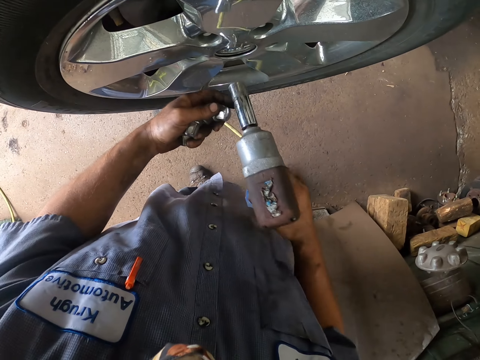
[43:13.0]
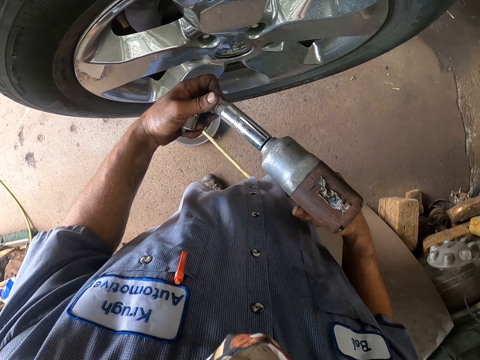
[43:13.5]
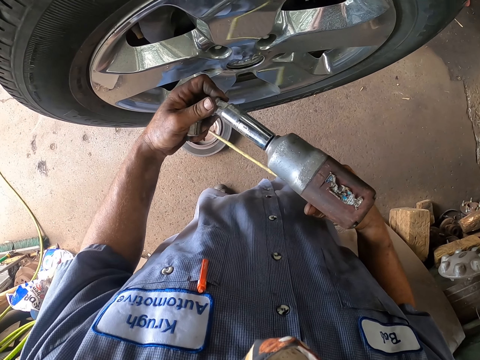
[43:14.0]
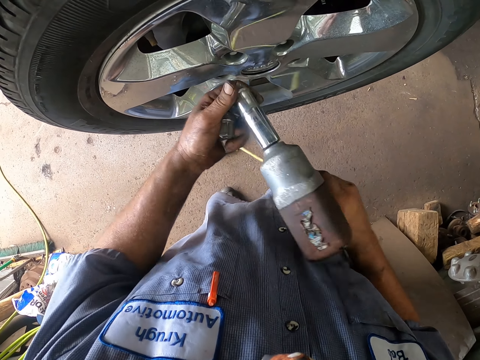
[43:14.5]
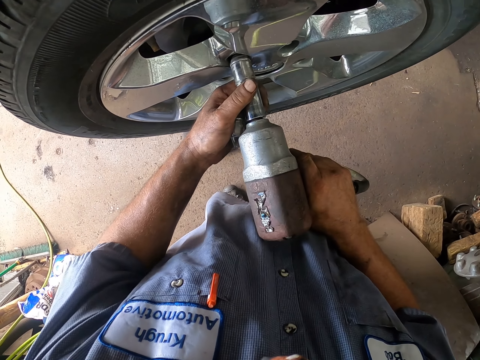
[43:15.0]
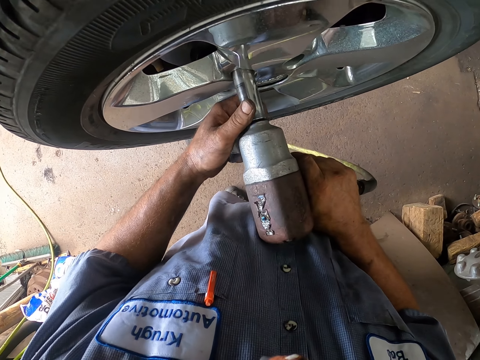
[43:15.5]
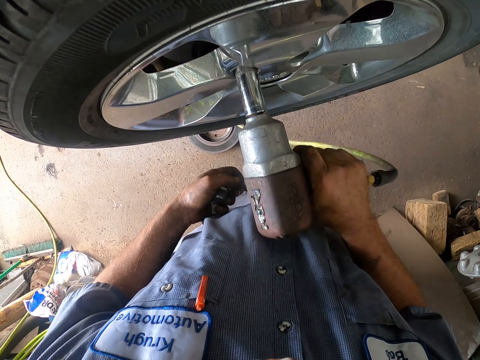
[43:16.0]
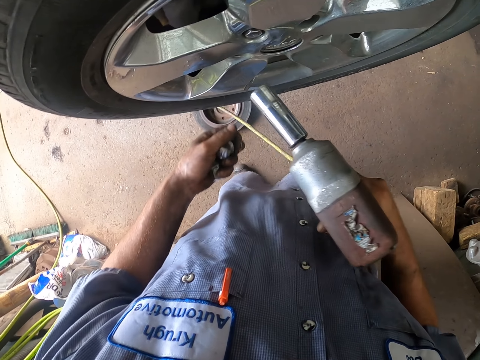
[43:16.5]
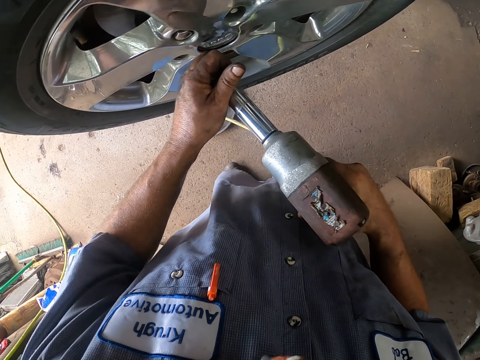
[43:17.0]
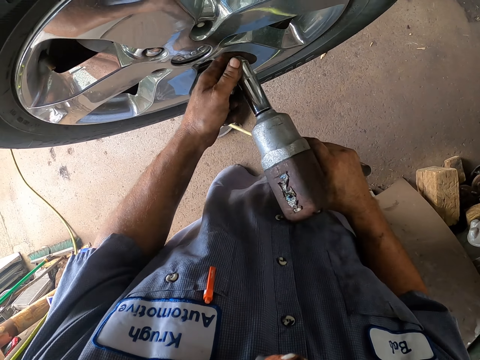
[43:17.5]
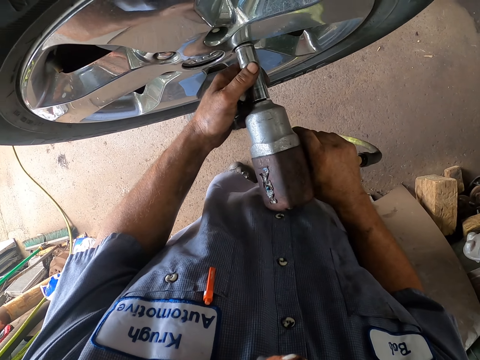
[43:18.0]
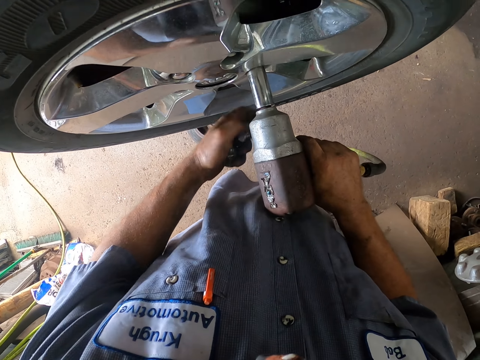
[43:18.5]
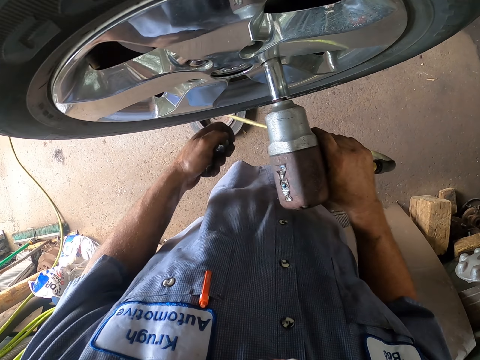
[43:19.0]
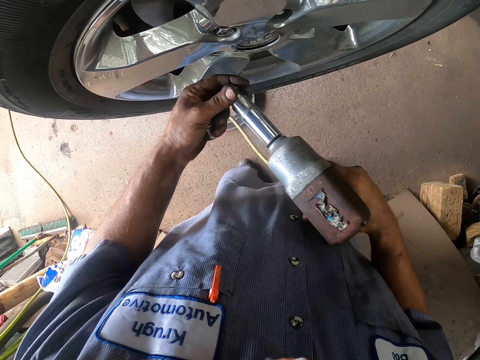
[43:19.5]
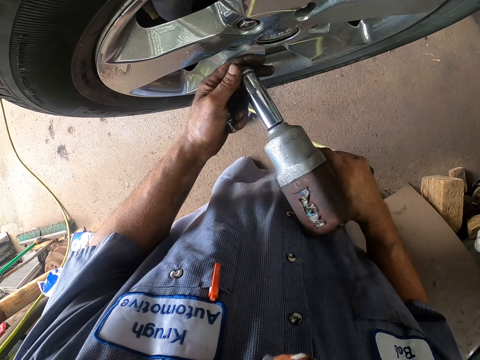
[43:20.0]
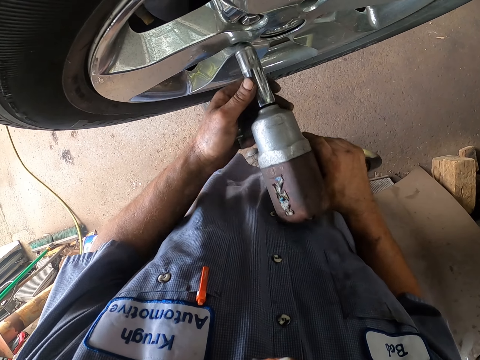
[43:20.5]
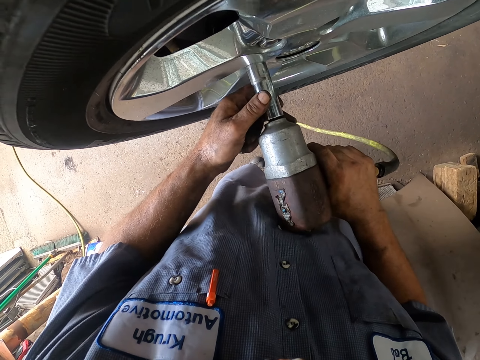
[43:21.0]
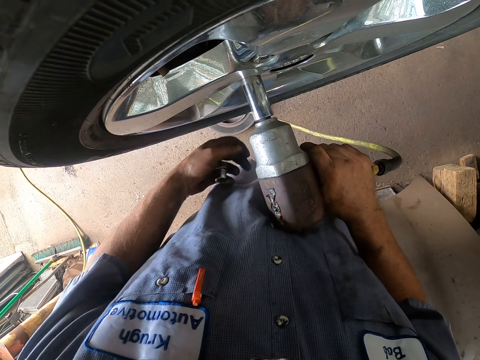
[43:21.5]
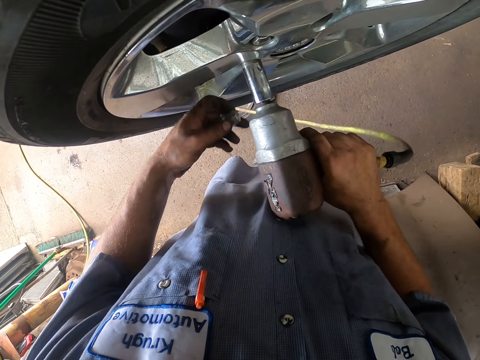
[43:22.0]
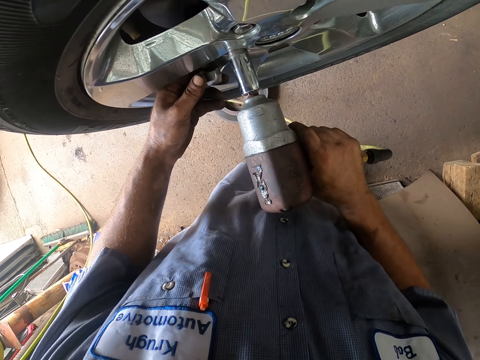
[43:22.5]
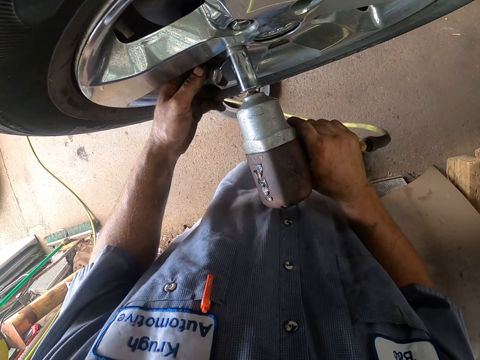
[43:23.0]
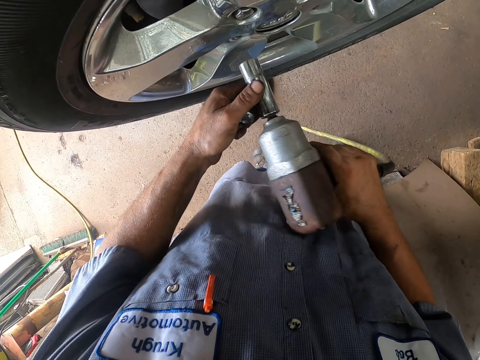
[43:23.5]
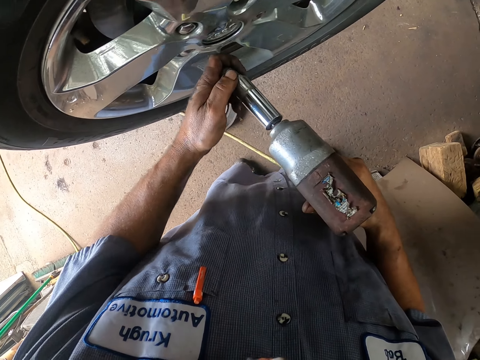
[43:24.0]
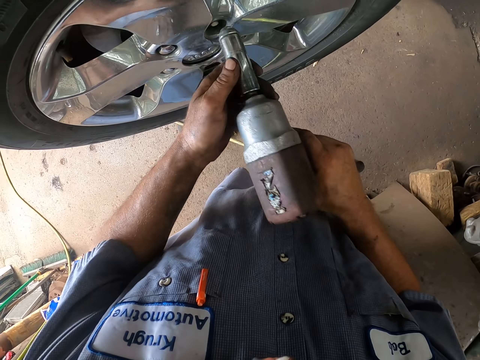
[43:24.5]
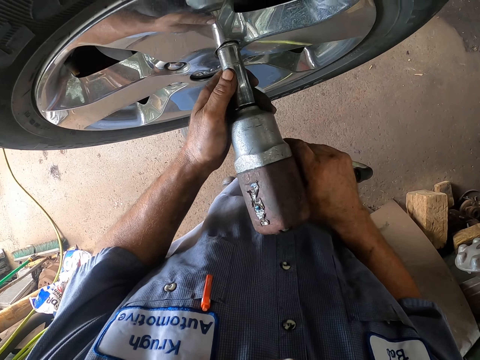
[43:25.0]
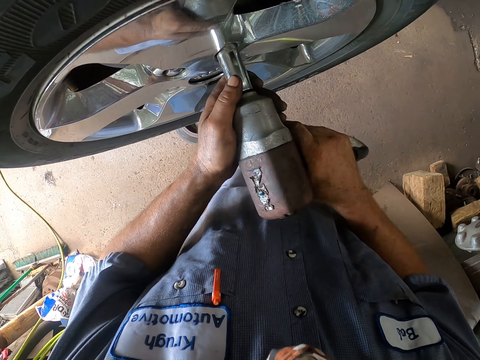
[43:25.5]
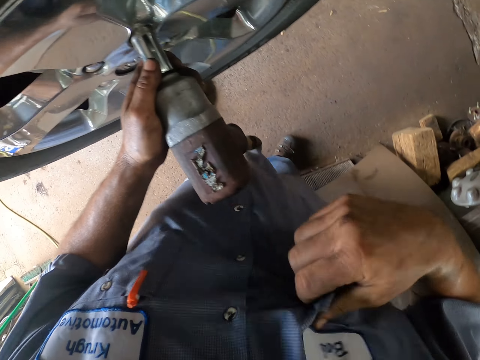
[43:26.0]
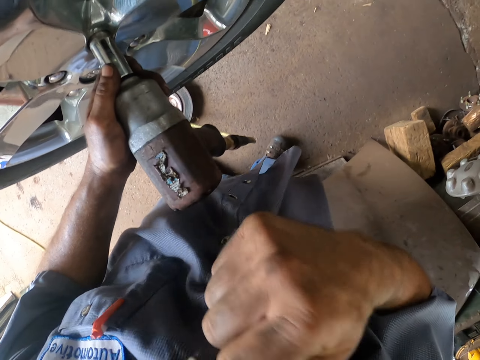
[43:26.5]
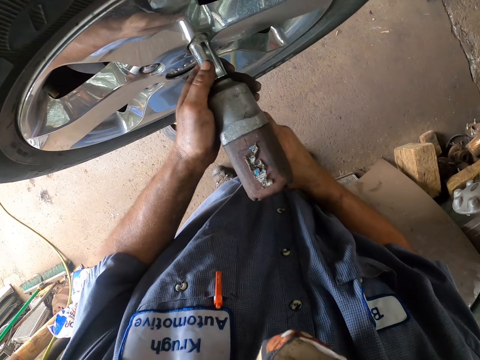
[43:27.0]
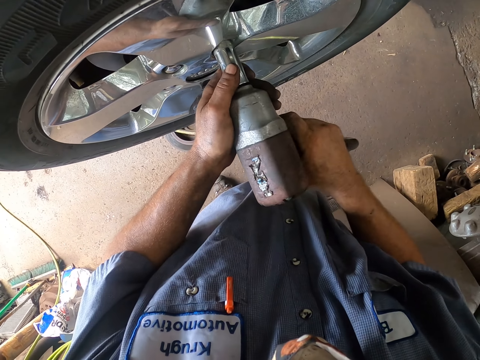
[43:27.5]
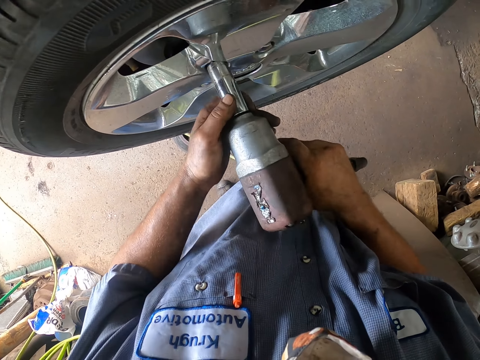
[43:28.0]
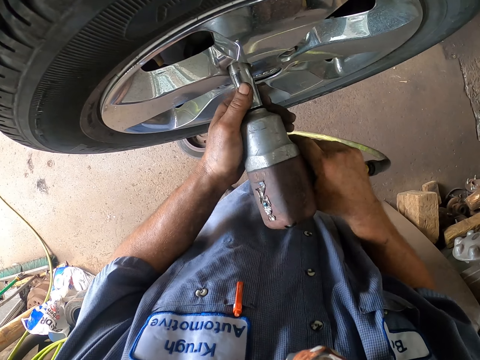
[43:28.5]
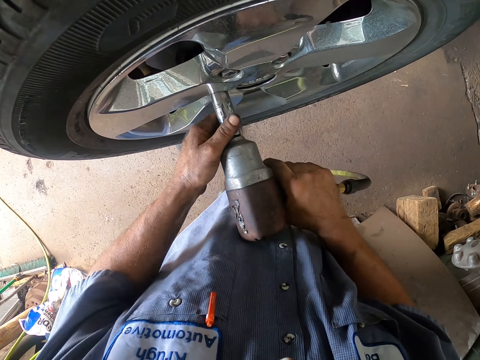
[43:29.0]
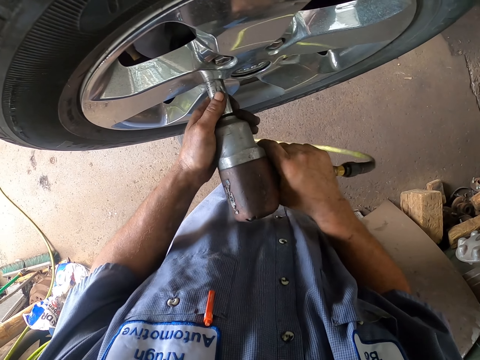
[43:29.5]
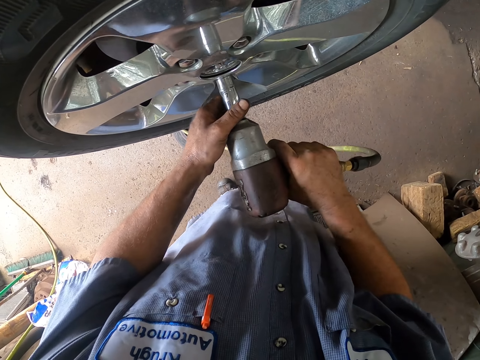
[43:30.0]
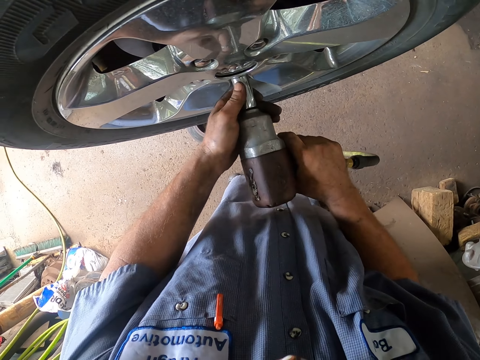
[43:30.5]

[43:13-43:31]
The camera wearer holds the power nut driver. They put the nut on the power nut driver. They drive the nut on the car wheel. They put the nut on the power nut driver. They drive the nut on the car wheel. They put the nut on the power nut driver. They drive the nut on the car wheel. They pull the power nut driver. They put the nut on the power nut driver. They drive the nut on the car wheel. They wipe the face with the cloth. They hold the power nut driver. They drive the nut on the car wheel.

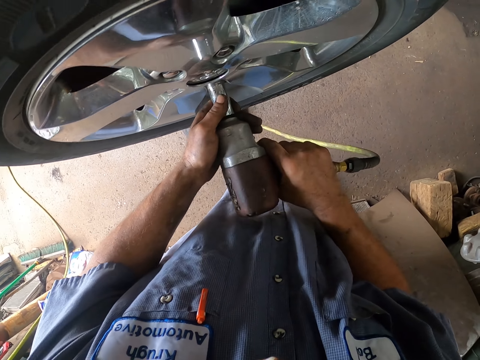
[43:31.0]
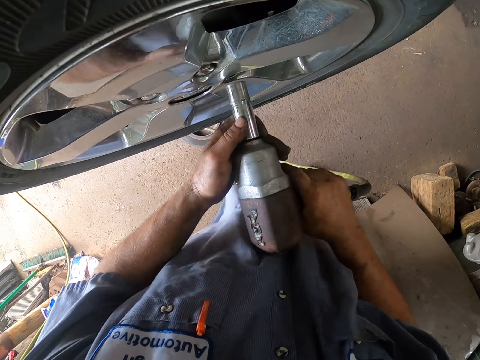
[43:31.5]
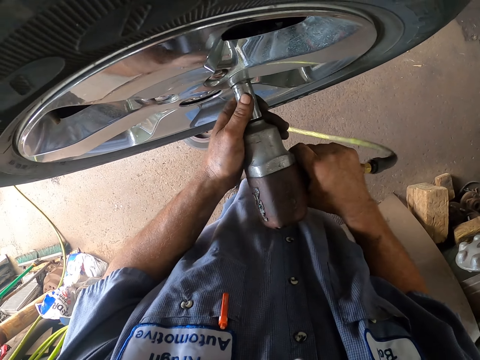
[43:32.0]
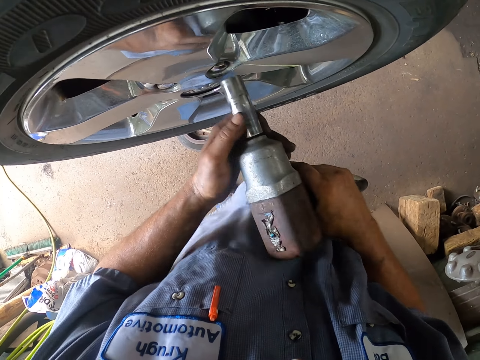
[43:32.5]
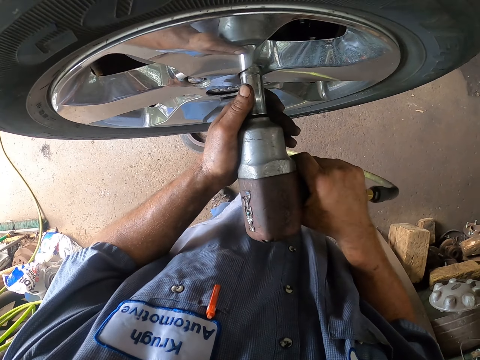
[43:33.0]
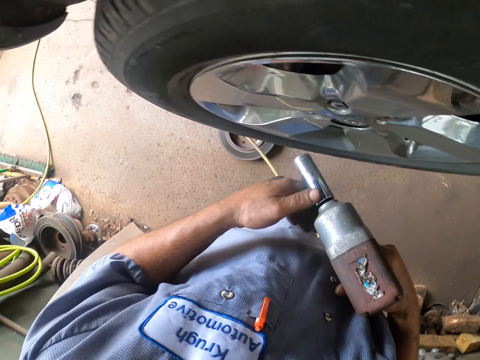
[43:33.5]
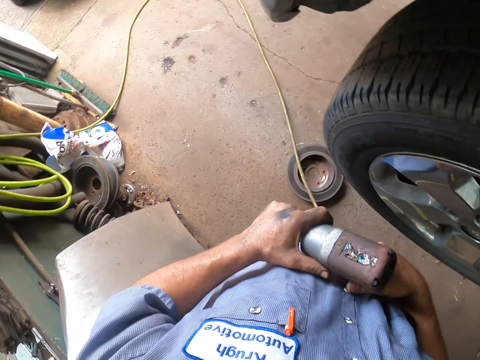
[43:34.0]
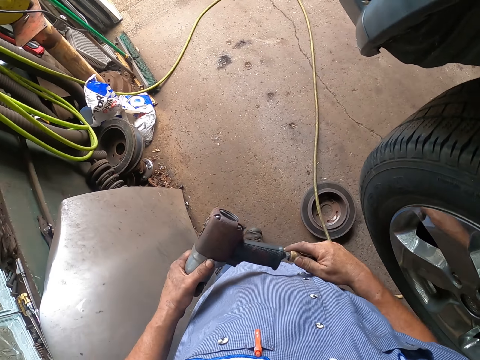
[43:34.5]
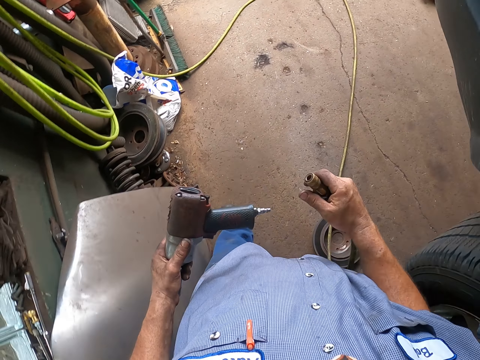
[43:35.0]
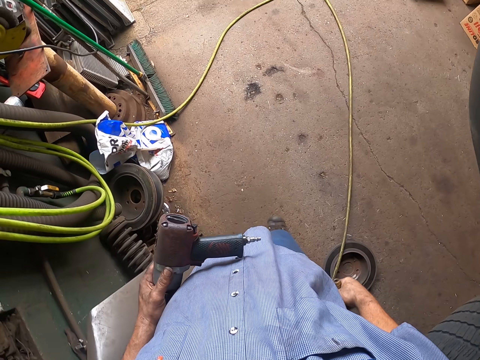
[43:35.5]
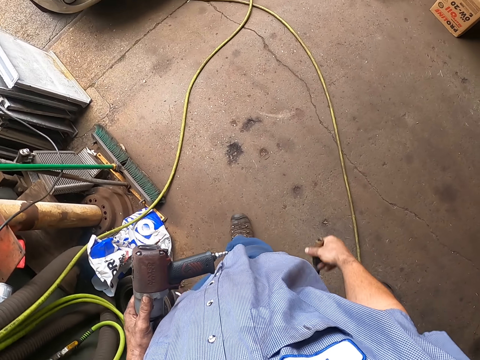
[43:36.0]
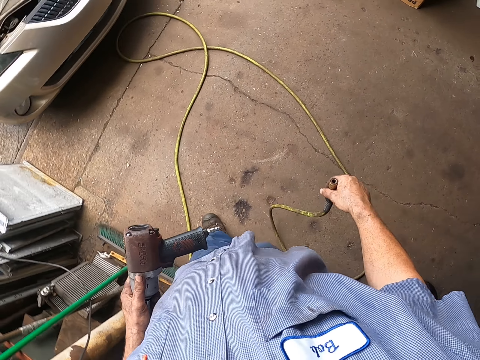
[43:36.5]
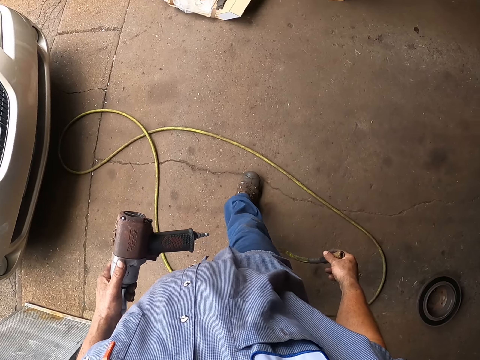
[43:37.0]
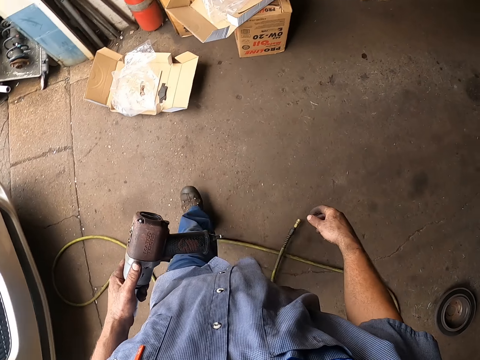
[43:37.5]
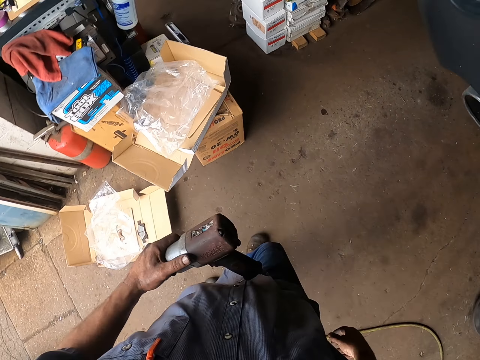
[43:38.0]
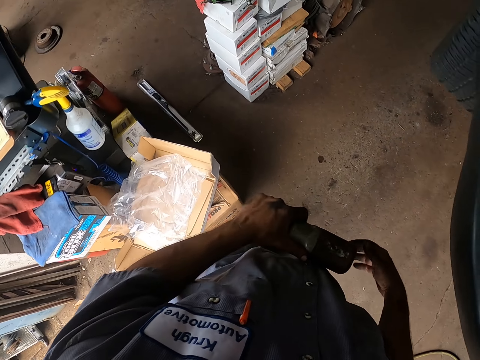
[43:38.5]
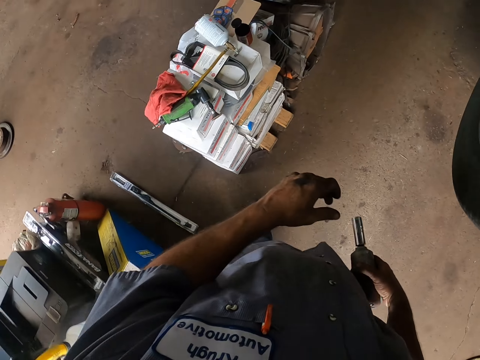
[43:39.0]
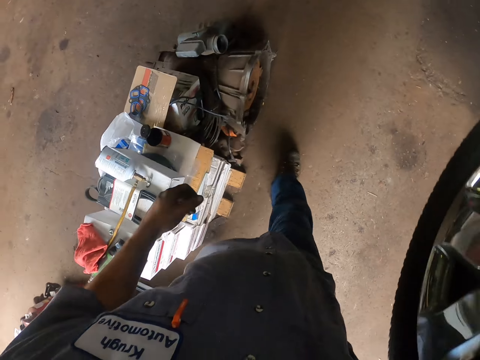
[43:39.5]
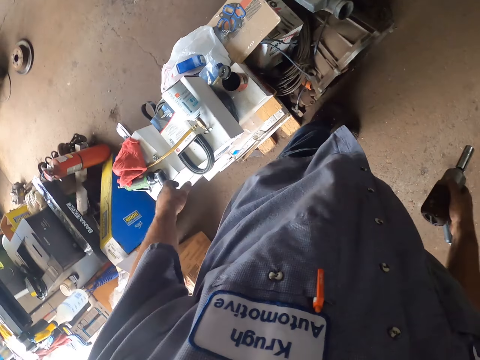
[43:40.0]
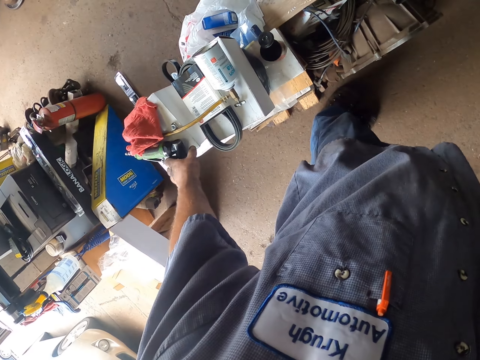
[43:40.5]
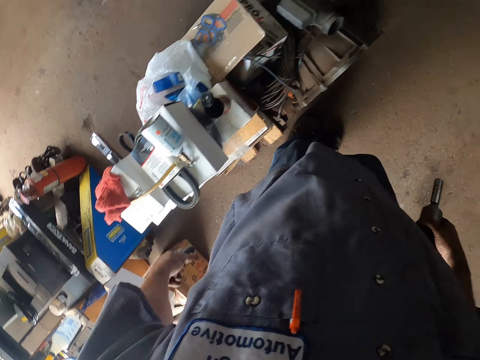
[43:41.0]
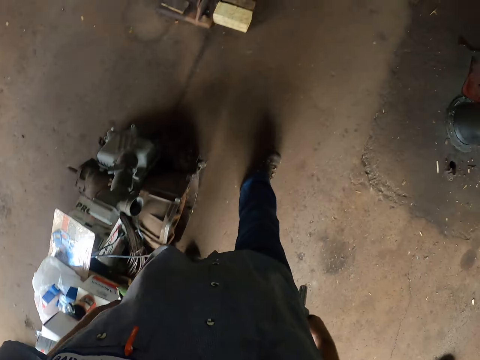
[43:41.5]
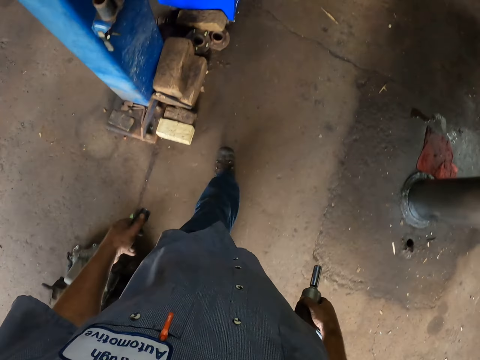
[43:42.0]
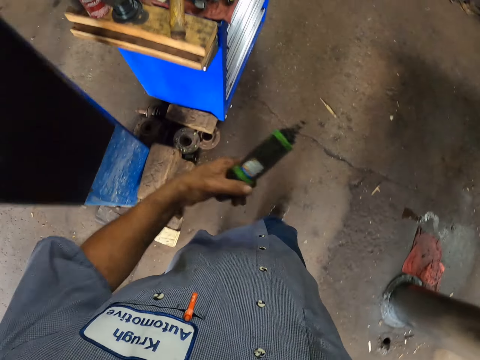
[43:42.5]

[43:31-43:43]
The camera wearer walks around the garage. They unfix the power nut driver, put the cable down, and put the power nut driver aside. They pick up a glue gun. They take the power nut driver. They walk around the garage.
